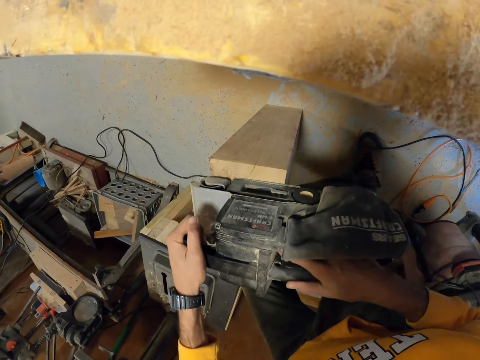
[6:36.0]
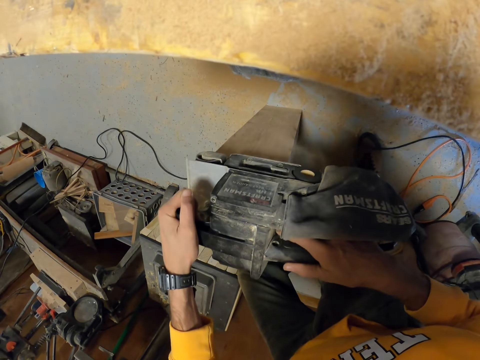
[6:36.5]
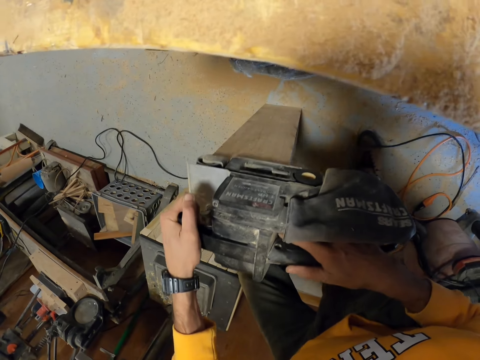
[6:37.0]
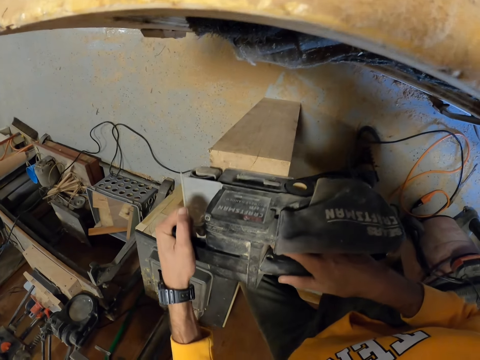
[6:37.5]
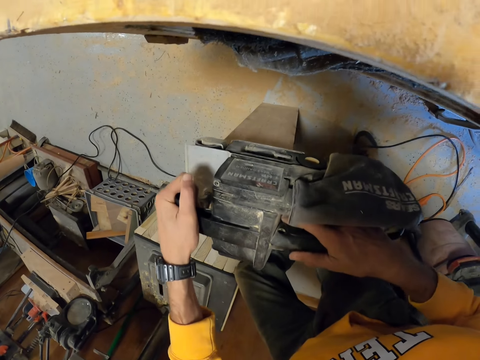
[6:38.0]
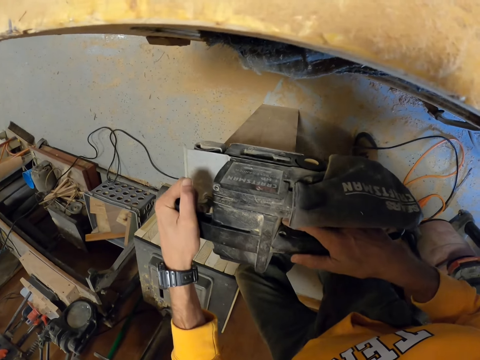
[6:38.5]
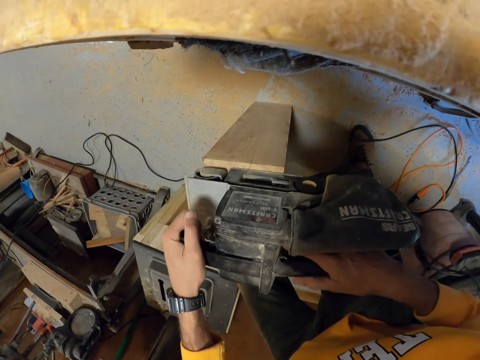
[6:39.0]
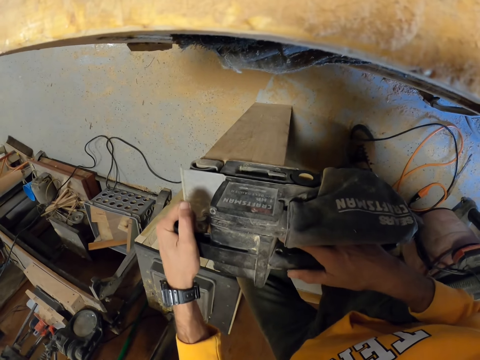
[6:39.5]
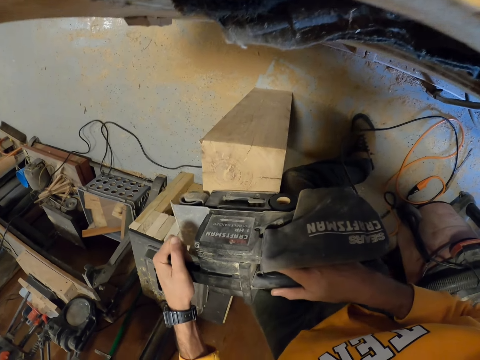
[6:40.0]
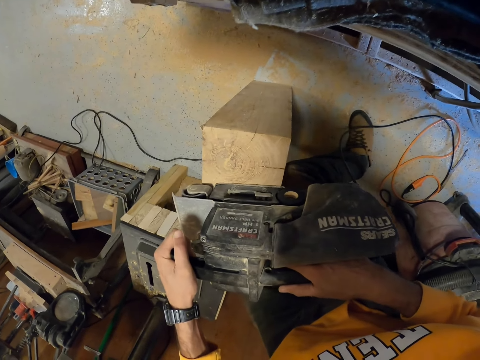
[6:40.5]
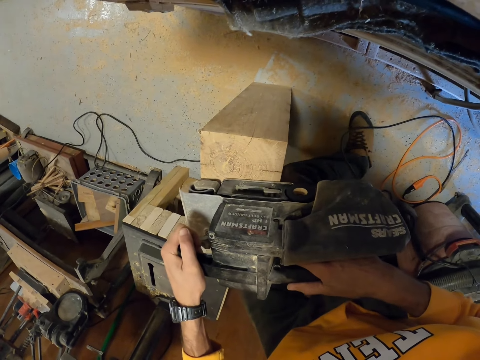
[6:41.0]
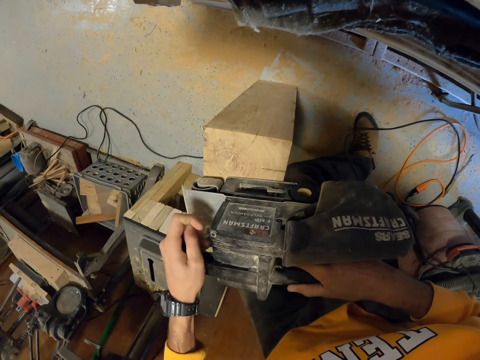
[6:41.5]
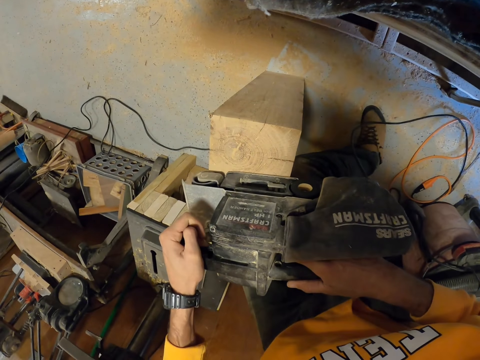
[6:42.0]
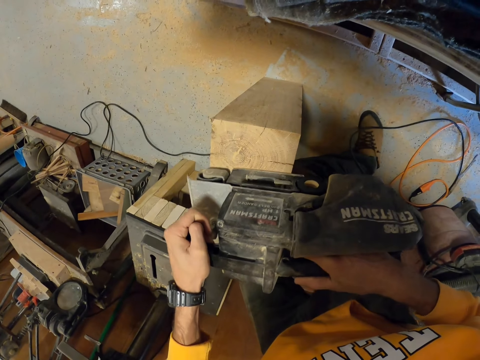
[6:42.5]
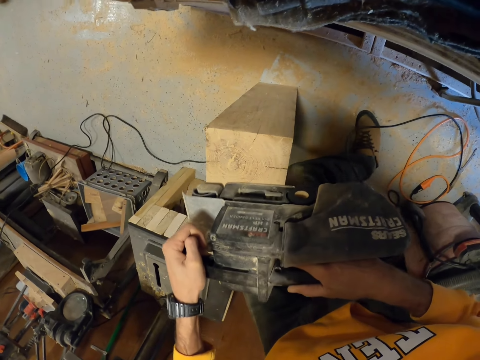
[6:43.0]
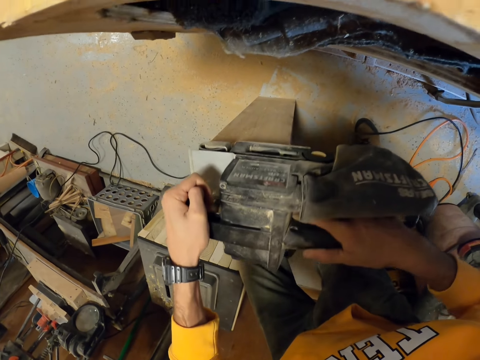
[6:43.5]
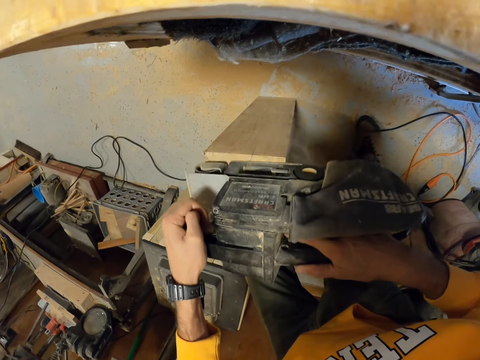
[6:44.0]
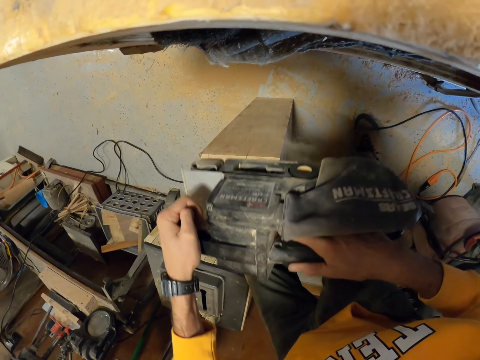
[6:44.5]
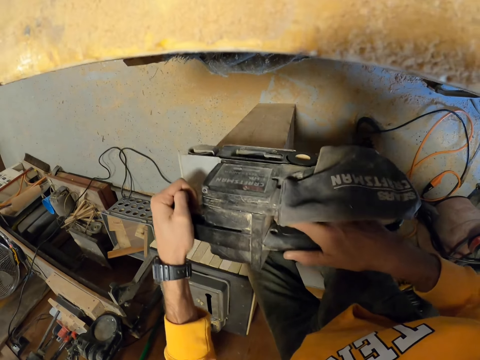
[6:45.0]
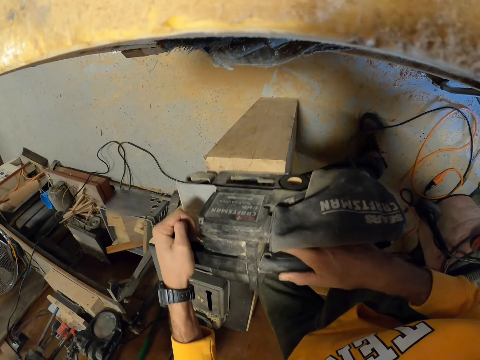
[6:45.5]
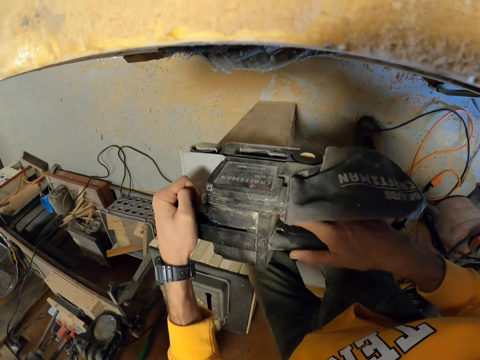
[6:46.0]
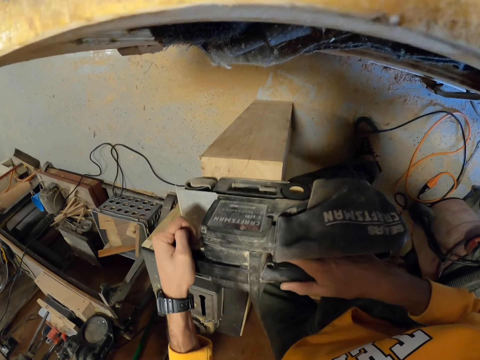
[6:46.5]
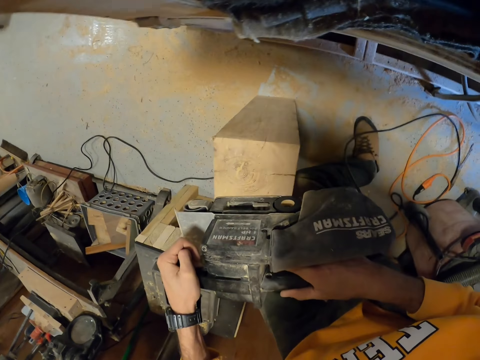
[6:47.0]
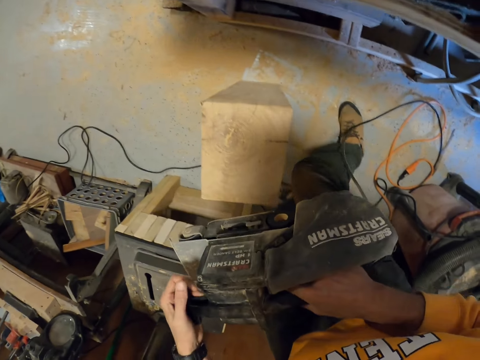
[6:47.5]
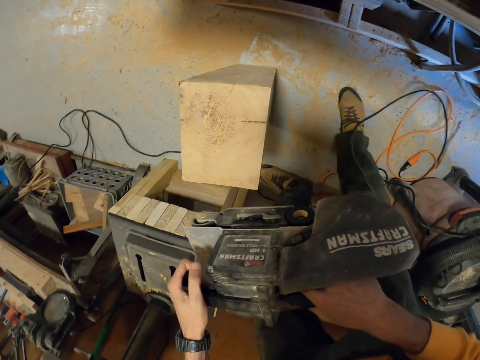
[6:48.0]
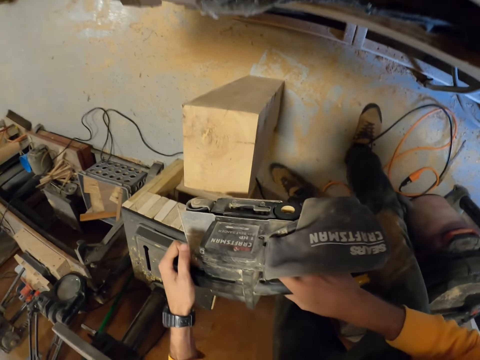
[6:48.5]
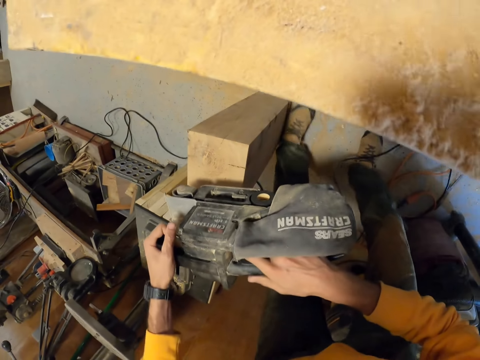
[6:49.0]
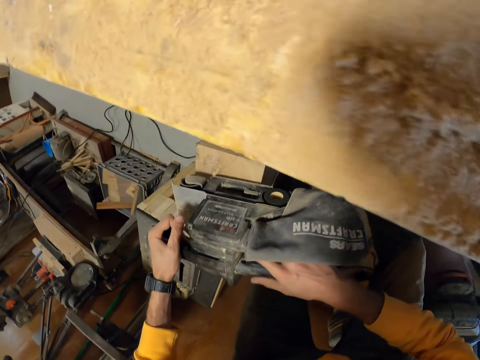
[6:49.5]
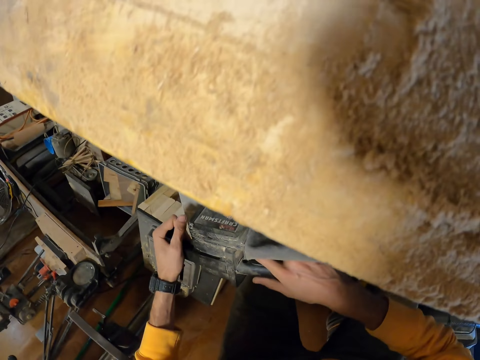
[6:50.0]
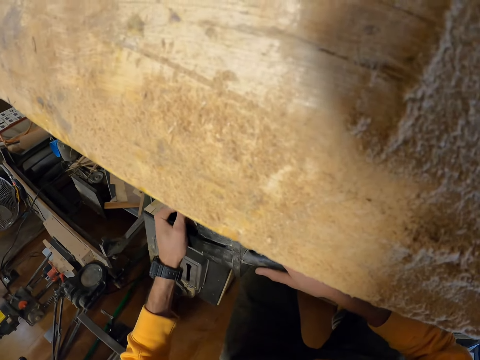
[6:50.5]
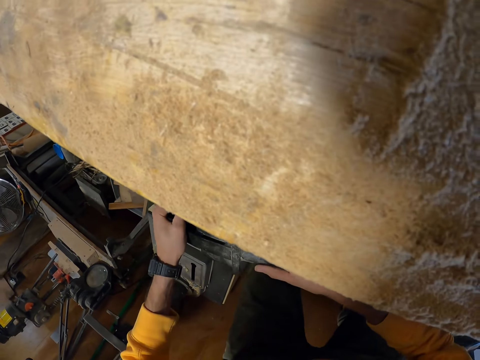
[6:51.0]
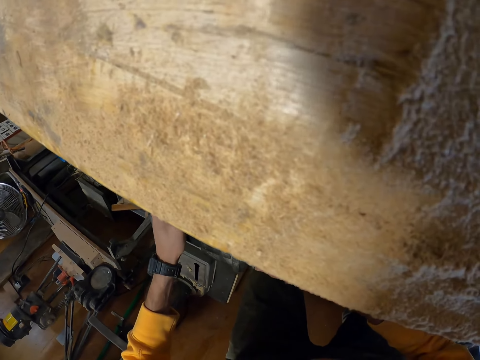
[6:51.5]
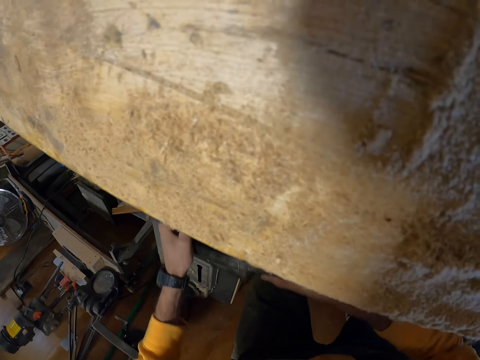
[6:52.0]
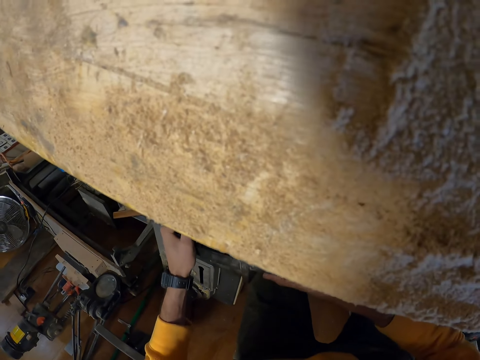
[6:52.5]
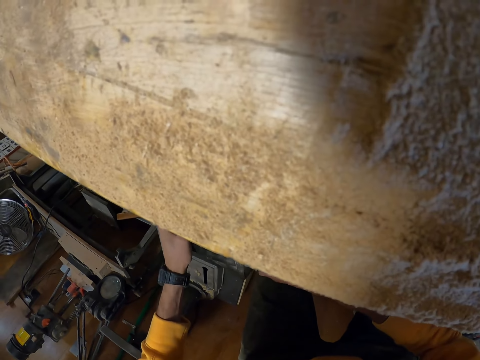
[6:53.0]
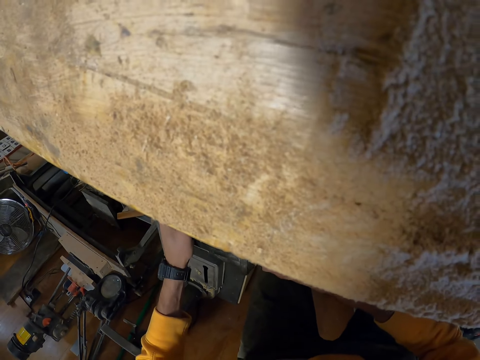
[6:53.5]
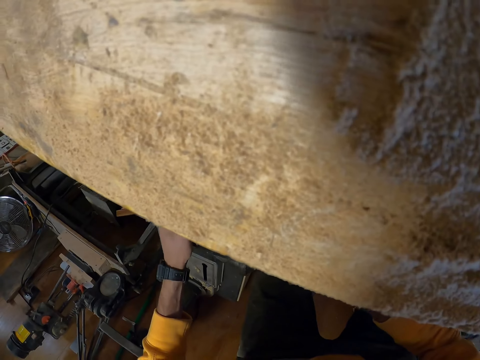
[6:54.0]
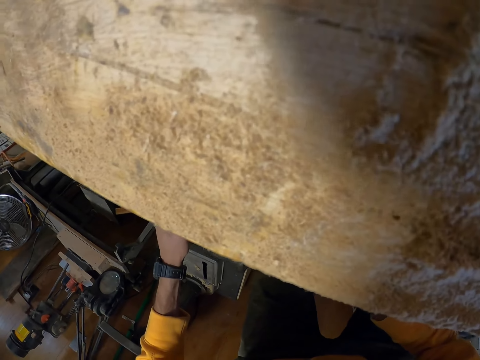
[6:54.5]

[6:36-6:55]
The camera wearer holds the sander. They smoothen the wood block.

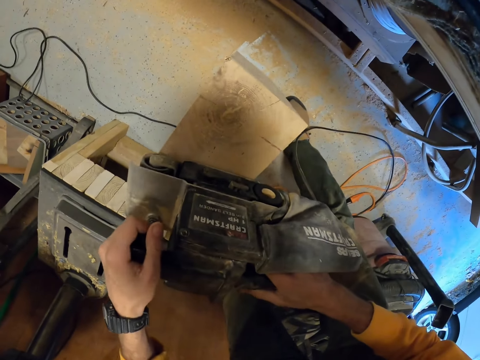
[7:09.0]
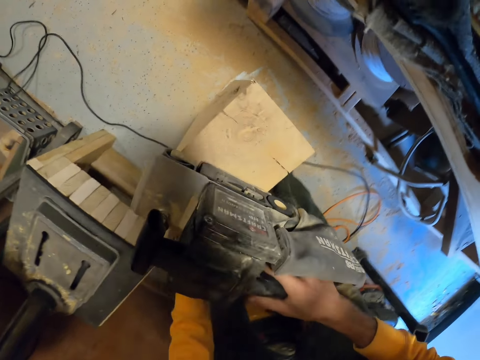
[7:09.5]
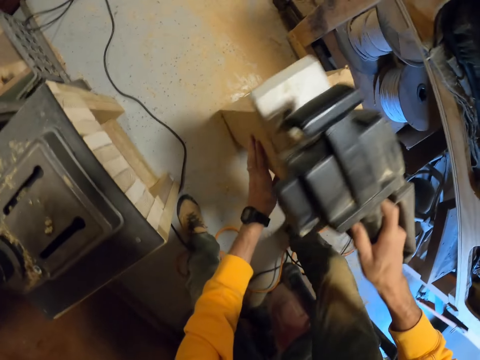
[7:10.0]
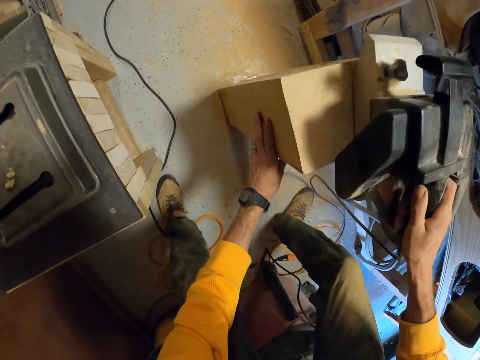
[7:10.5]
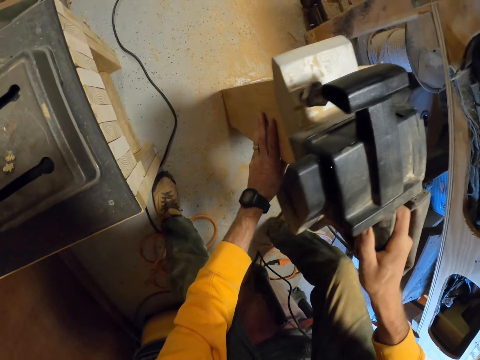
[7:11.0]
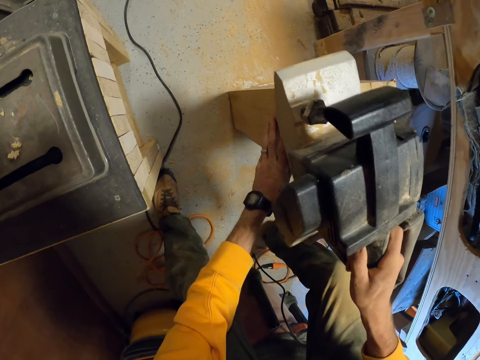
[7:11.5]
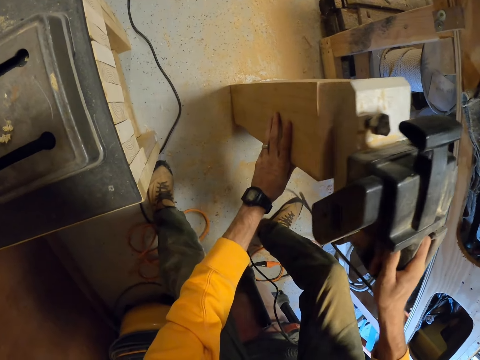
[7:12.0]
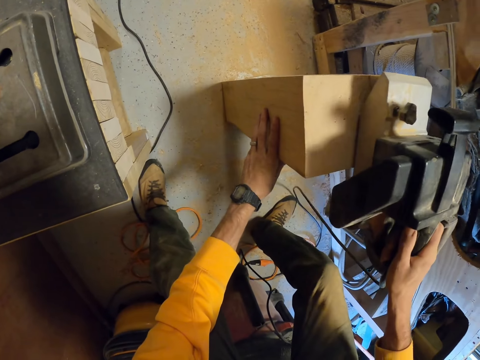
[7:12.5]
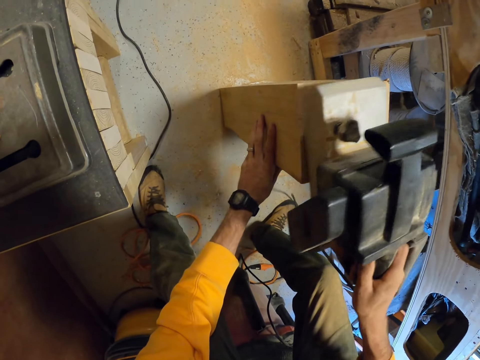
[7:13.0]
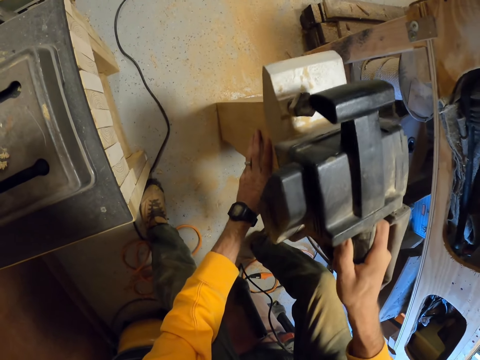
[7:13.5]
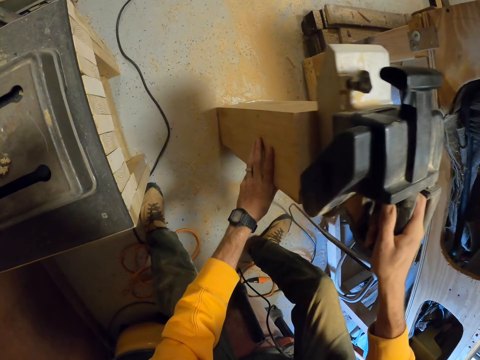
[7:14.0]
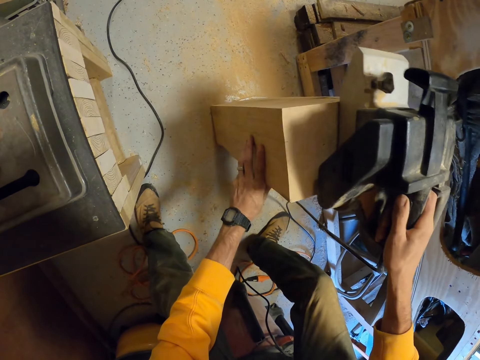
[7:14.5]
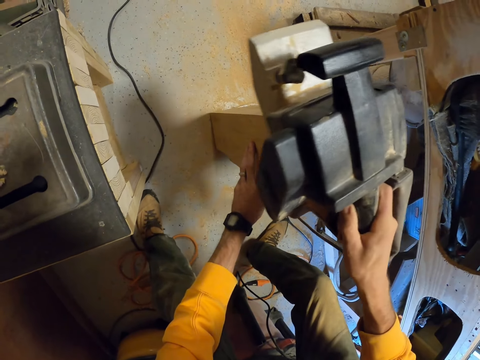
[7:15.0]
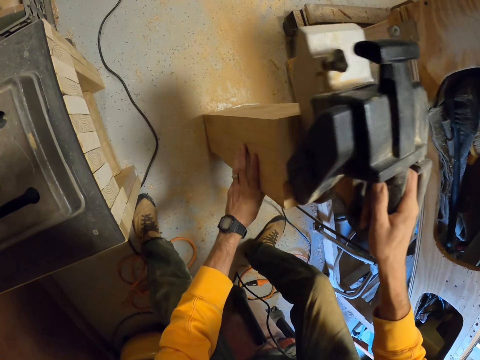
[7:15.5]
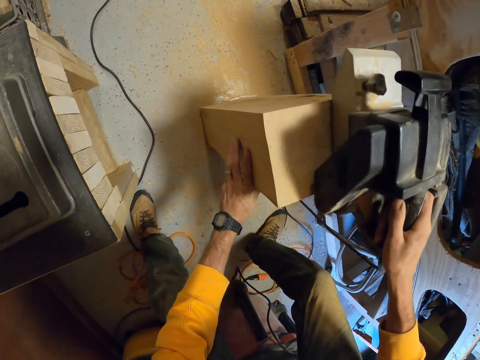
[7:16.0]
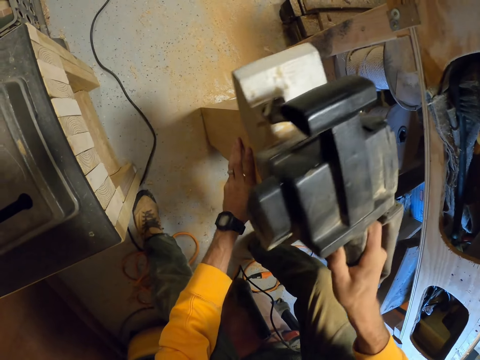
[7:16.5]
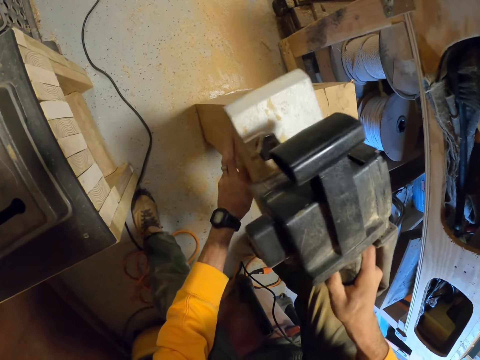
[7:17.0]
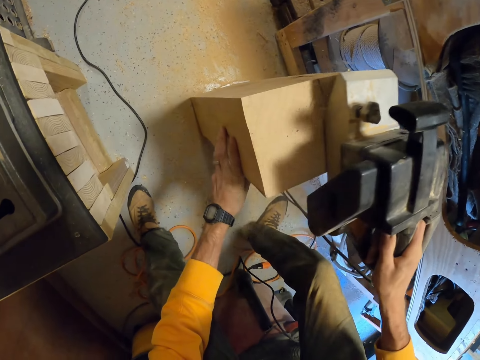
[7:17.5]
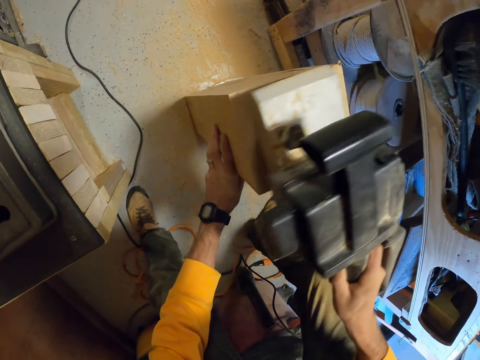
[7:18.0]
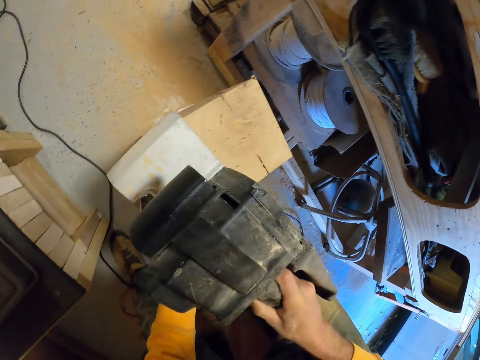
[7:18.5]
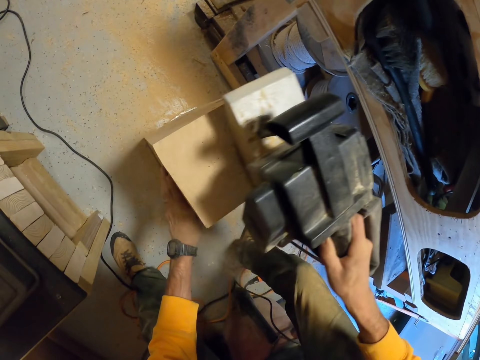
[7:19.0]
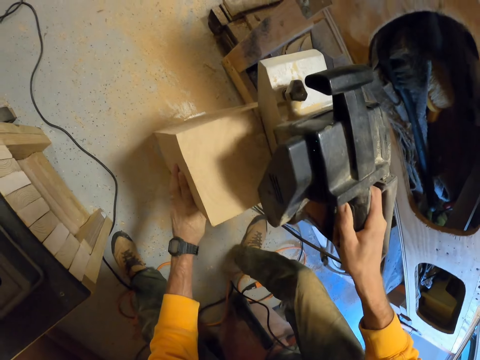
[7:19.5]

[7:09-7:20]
The camera wearer holds the wood block. They smoothen the wood block.
